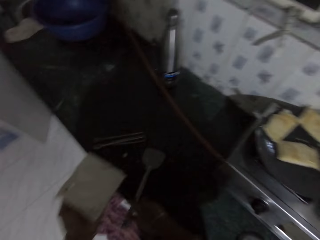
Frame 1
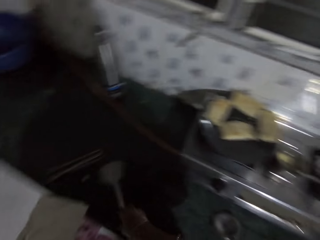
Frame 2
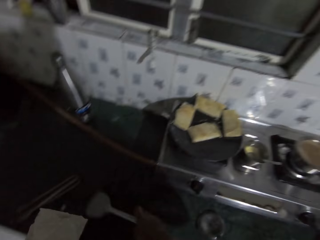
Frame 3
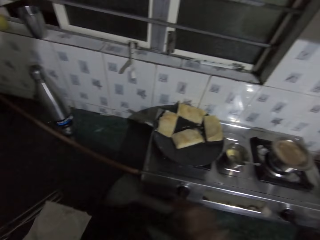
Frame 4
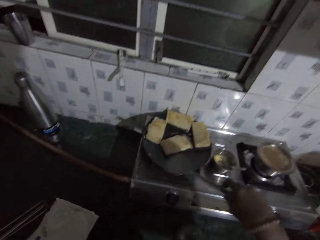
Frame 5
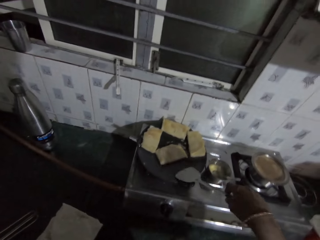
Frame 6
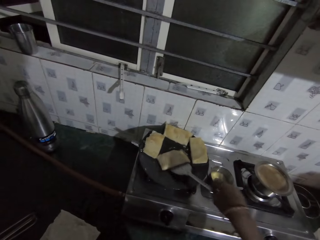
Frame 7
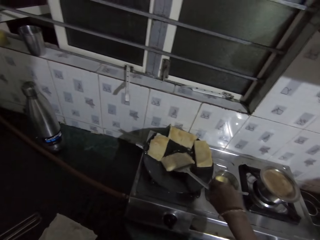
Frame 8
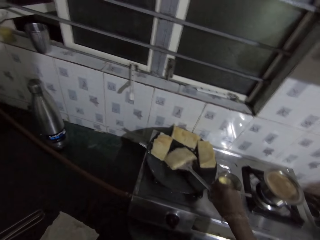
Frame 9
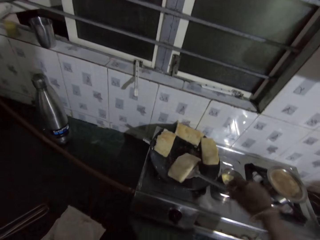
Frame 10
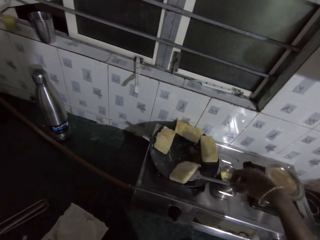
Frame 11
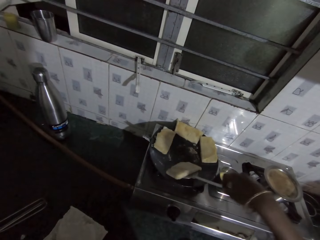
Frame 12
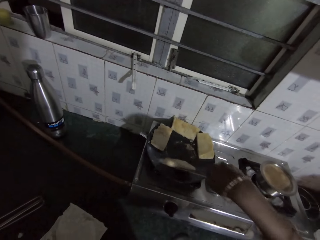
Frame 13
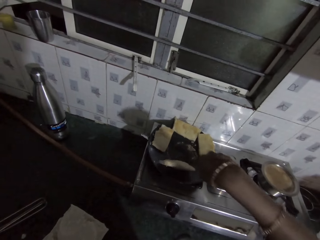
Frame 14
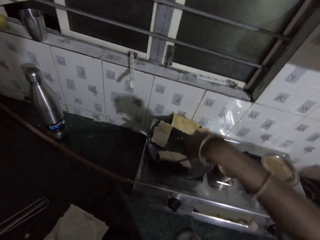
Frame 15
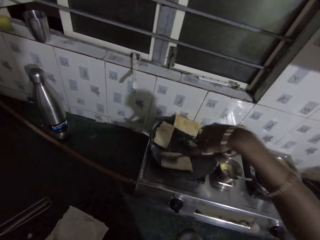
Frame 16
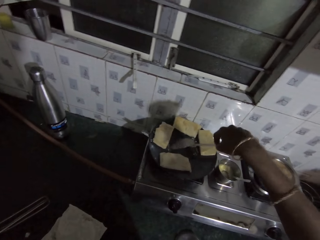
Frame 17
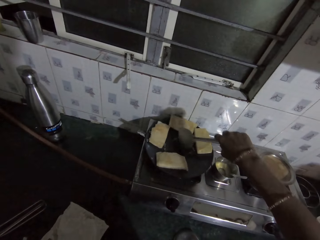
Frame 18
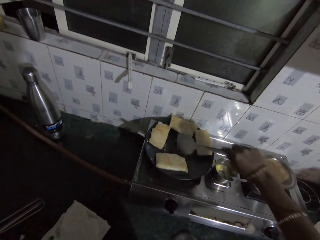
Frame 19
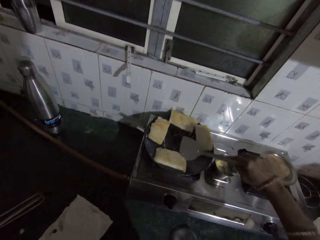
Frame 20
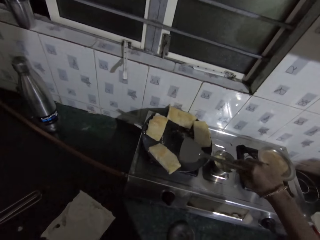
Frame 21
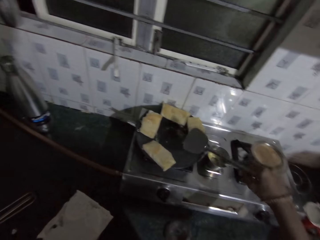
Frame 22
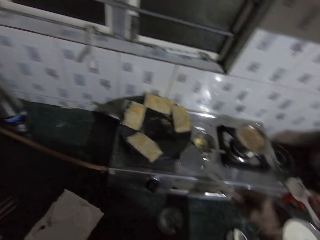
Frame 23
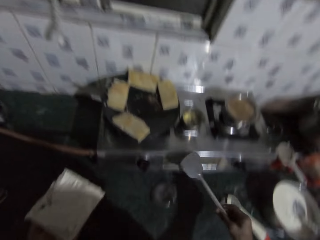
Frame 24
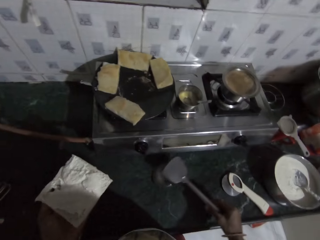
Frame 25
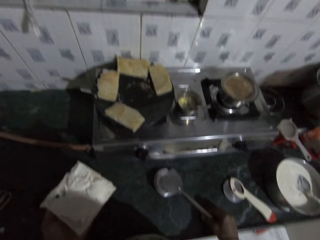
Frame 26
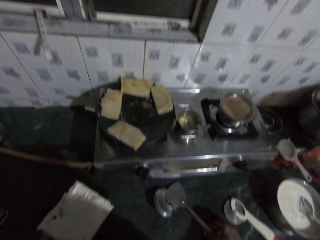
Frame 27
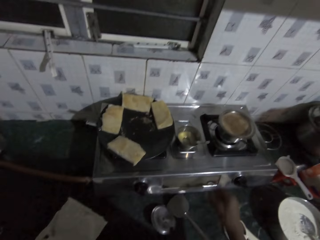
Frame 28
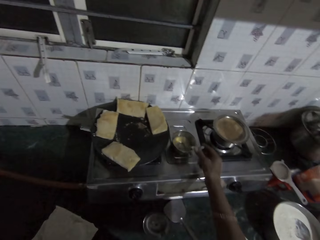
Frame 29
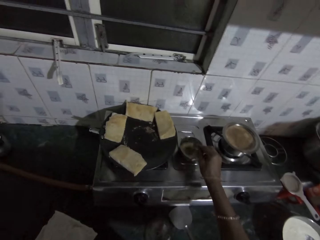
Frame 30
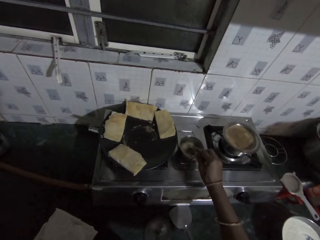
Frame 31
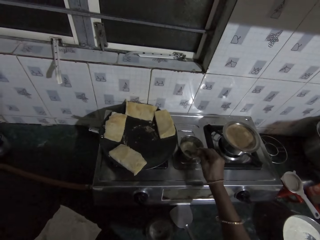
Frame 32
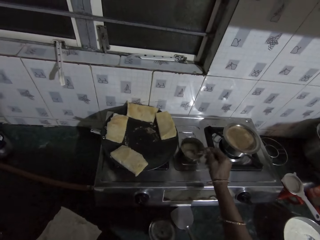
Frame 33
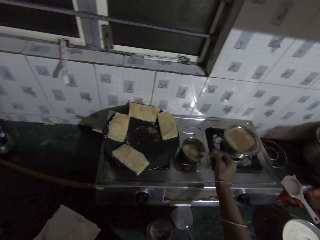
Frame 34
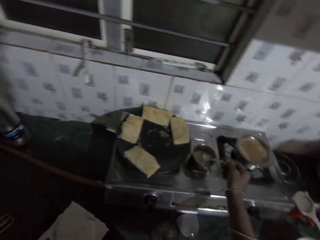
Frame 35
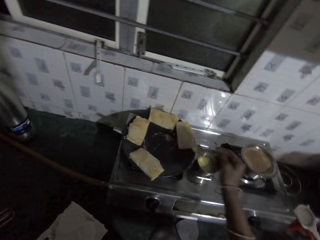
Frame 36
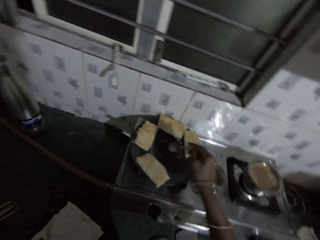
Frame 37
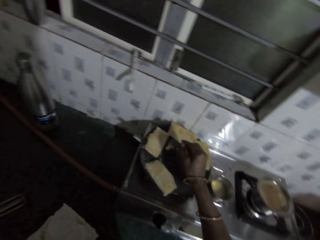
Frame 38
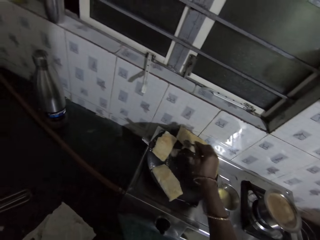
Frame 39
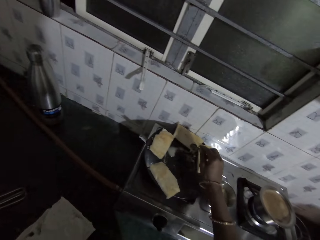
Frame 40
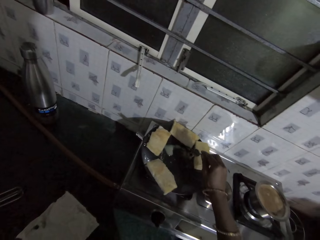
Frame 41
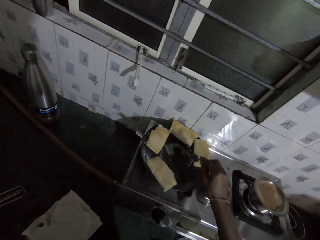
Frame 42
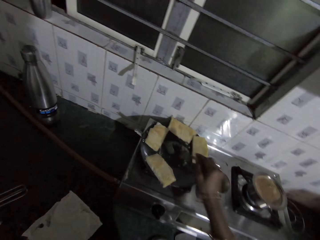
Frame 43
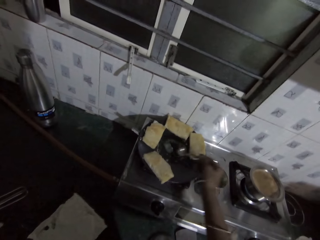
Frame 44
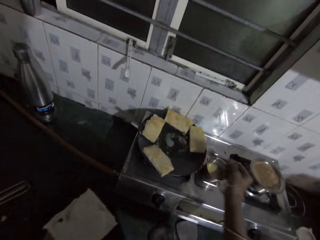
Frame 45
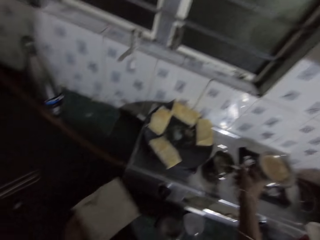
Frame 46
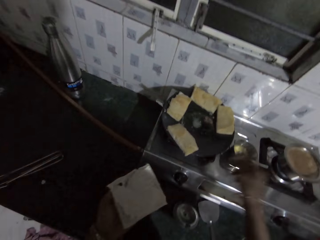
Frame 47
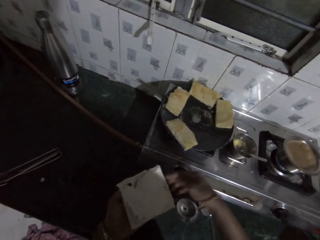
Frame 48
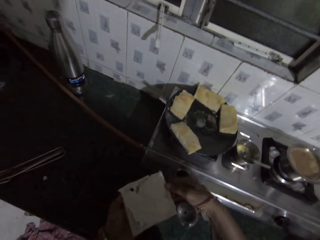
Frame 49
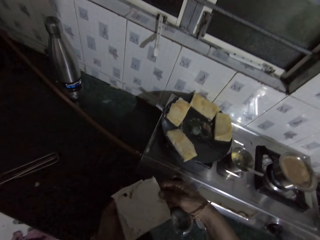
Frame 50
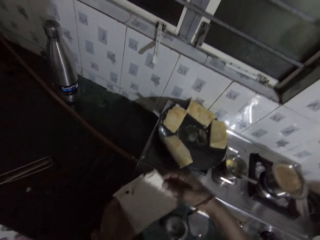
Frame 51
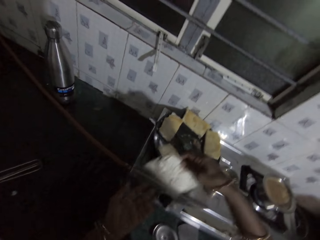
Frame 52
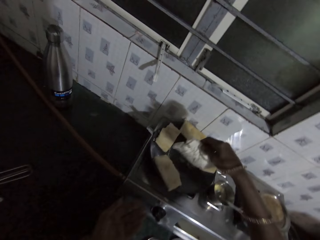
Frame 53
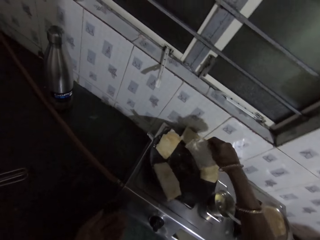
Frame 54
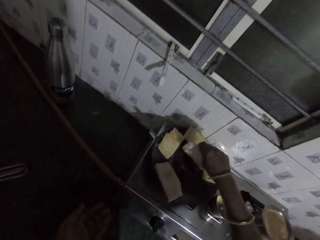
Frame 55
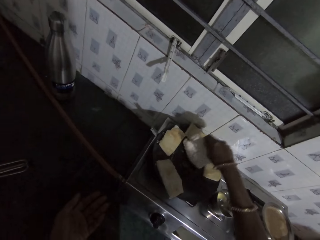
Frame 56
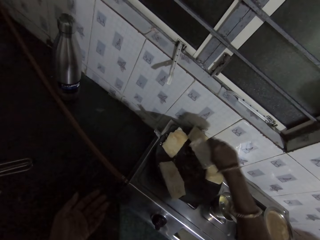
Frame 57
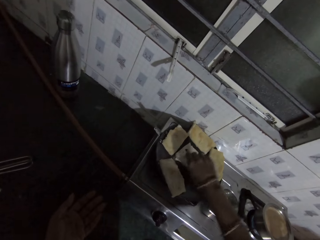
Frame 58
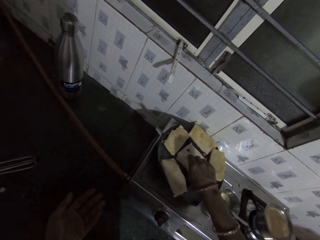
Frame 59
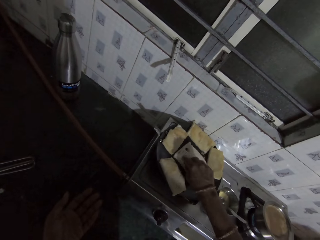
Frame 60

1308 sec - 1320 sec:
The camera wearer grabs the spatula. She holds the bread. She holds the bread again. She shifts the piece of naan on the edge of the frying pan with the spatula in her right hand. She places the spatula on the kitchen table with her right hand. She holds the bread. She scoops vegetable oil from a cup with a spoon in her right hand. She holds the bread. She sprinkles the vegetable oil on the frying pan with the spoon in her right hand. She holds the bread. She puts the spoon in the cup with her right hand. She holds the bread. She places the naan bread on the frying pan with her right hand.

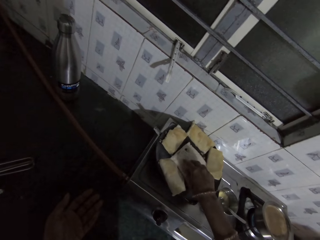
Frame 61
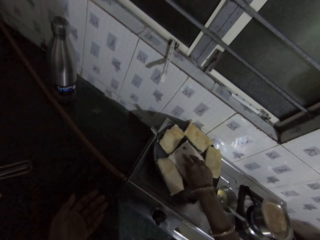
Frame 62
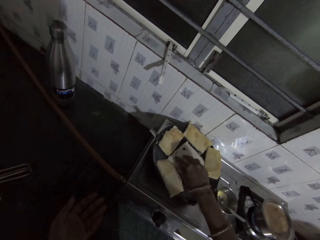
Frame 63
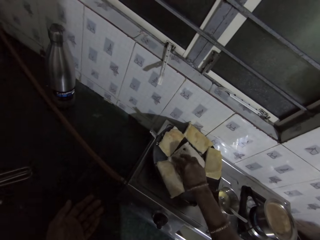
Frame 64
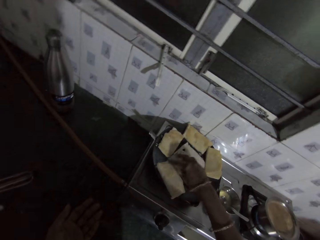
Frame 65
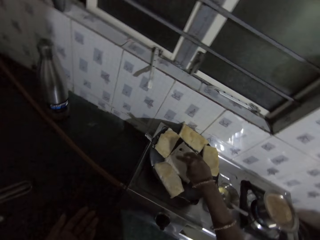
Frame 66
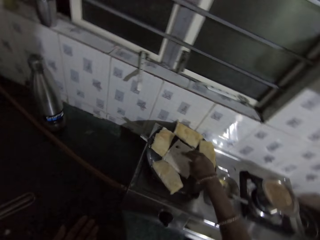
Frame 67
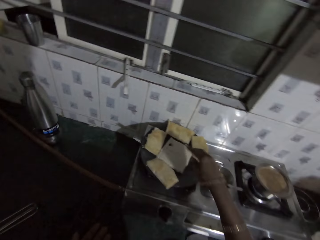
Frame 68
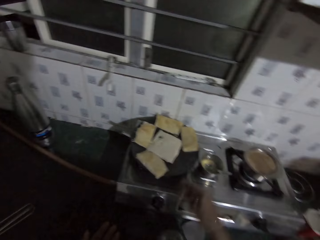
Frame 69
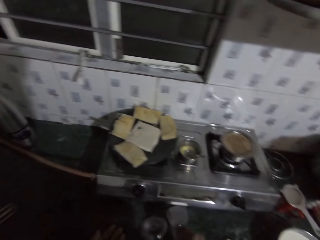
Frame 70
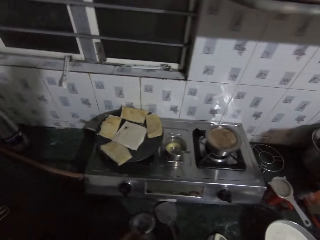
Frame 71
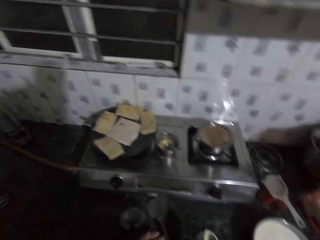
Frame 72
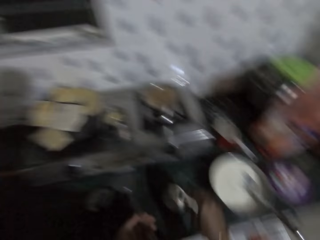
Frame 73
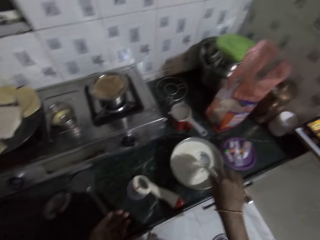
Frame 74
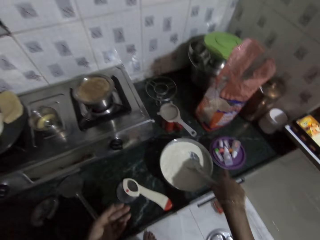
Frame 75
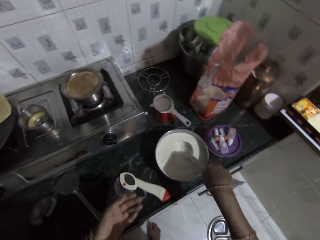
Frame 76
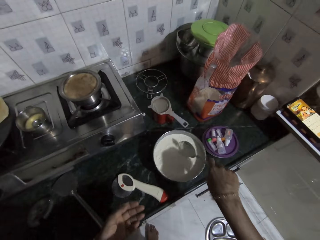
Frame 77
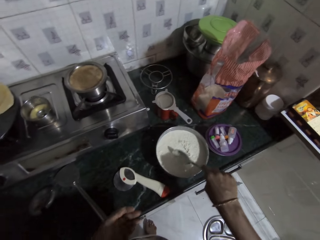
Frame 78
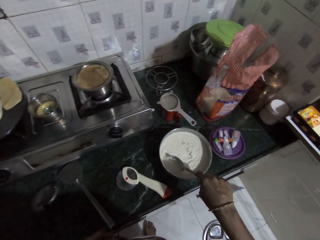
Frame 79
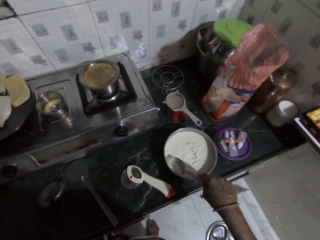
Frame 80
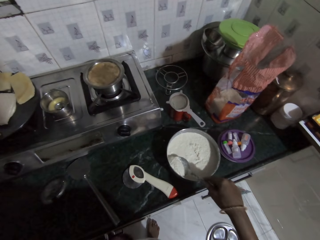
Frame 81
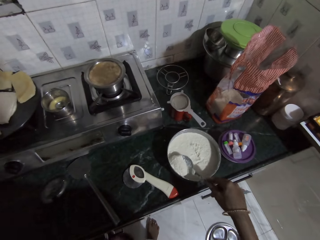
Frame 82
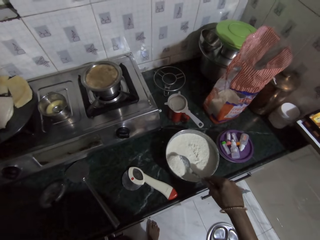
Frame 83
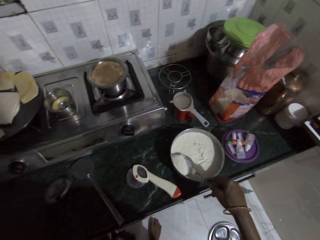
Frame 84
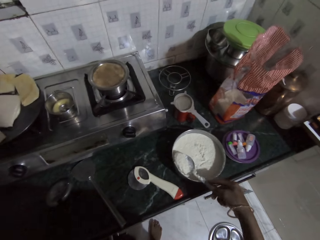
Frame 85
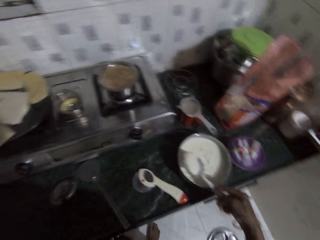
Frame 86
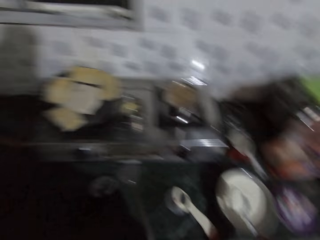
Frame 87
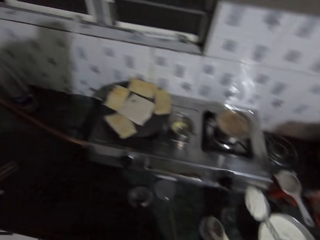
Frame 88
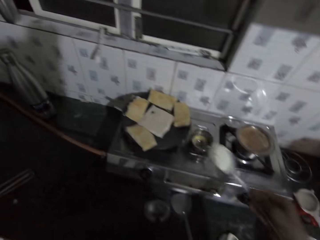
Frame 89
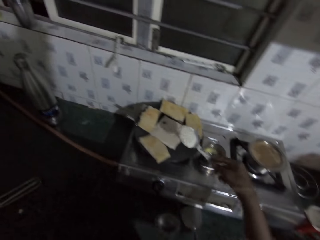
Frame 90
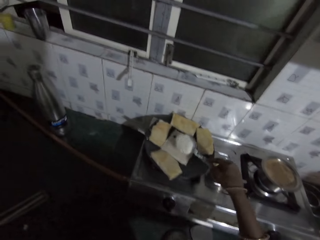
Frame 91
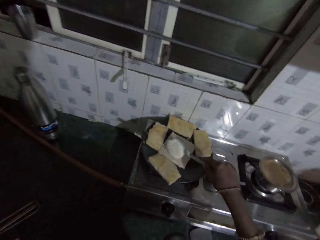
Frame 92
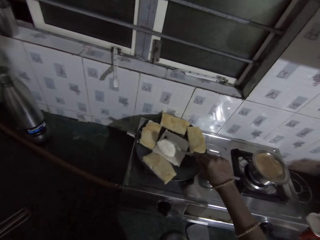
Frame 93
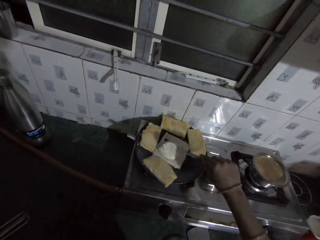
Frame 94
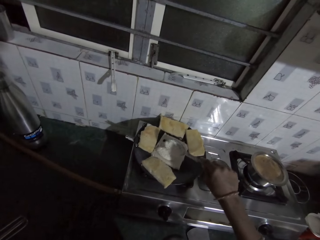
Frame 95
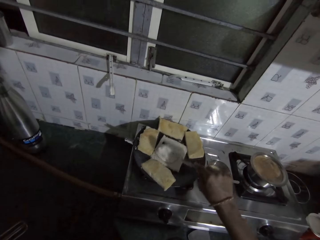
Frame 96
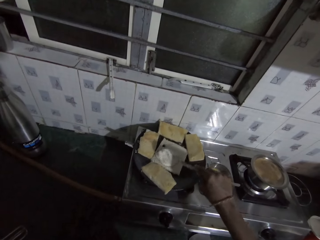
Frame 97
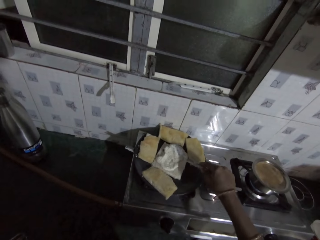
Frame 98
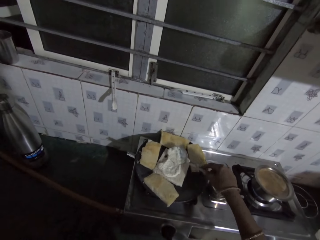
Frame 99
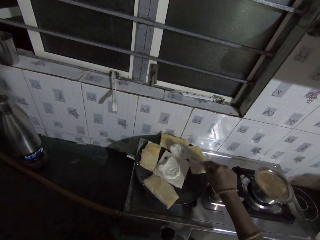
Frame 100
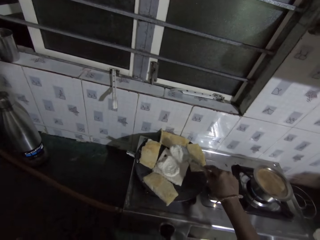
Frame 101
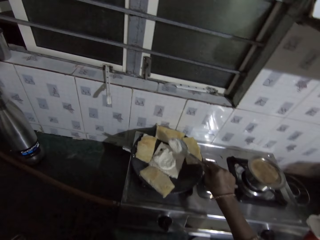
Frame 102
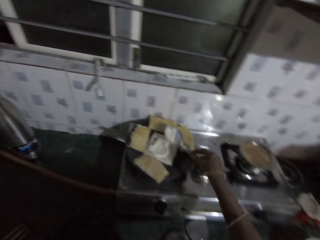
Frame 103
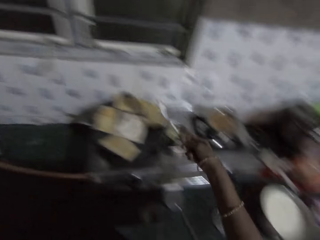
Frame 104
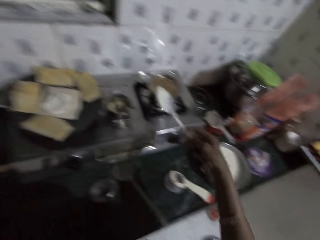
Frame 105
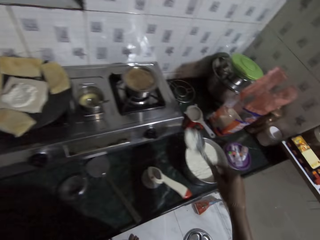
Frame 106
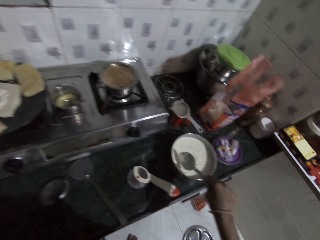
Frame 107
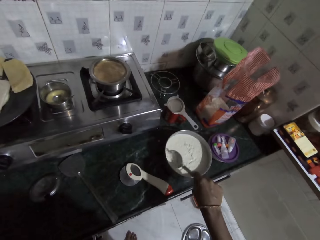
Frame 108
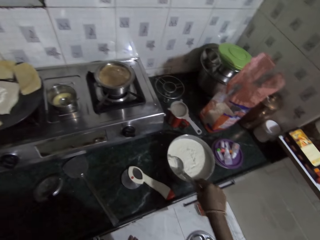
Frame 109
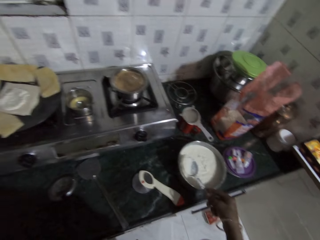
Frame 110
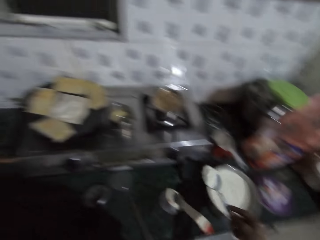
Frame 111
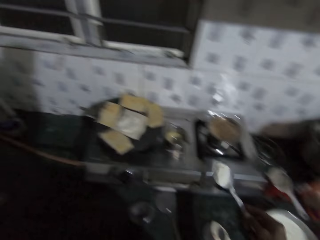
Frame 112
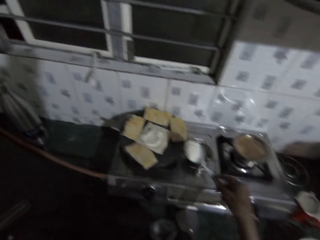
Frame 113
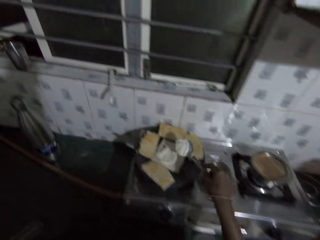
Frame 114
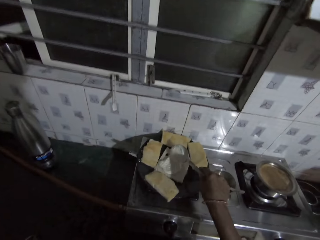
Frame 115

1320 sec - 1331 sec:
The camera wearer taps the bread on the pan. She grabs a spoon. She scoops baking powder from a plate of baking powder with the spoon in her right hand. She spreads the baking powder on the naan bread with the spoon in her right hand. She scoops baking powder from the plate of baking powder with the spoon in her right hand.
